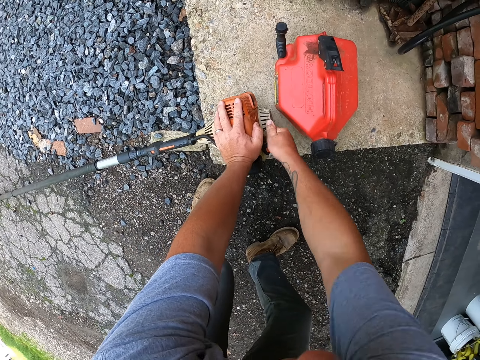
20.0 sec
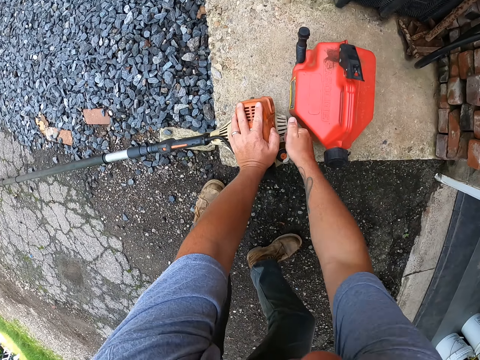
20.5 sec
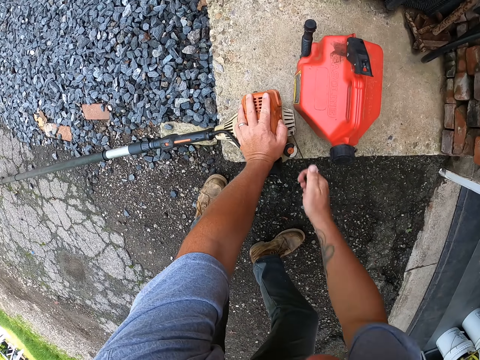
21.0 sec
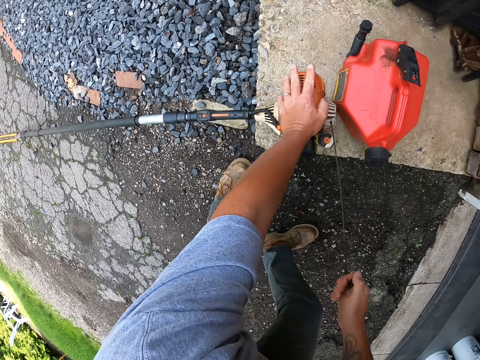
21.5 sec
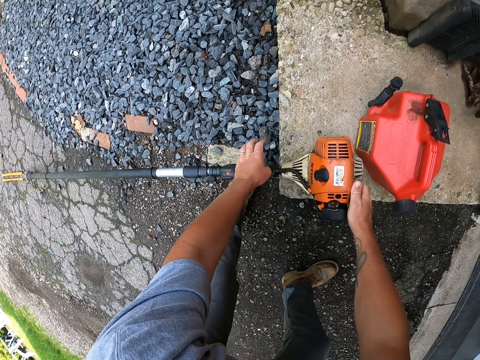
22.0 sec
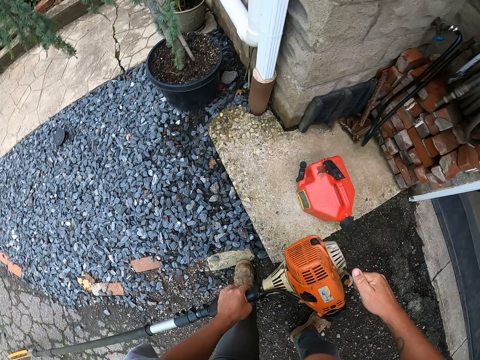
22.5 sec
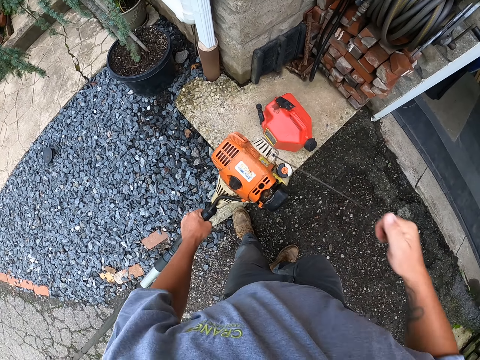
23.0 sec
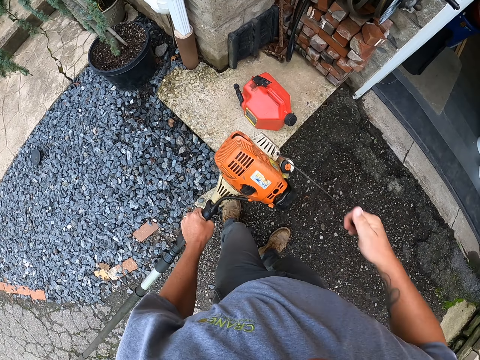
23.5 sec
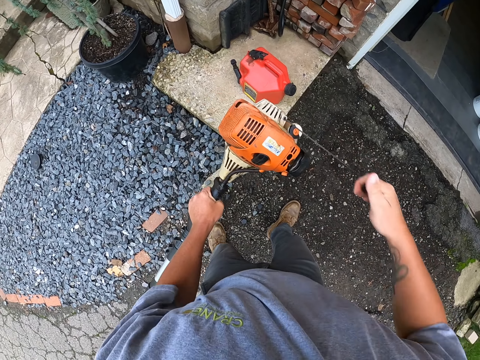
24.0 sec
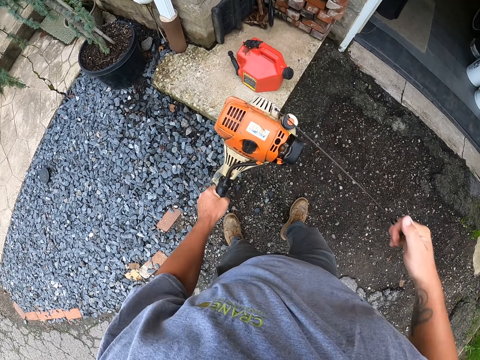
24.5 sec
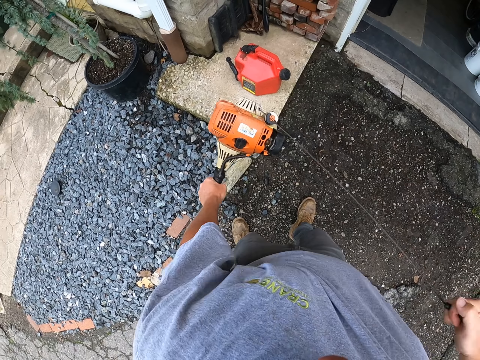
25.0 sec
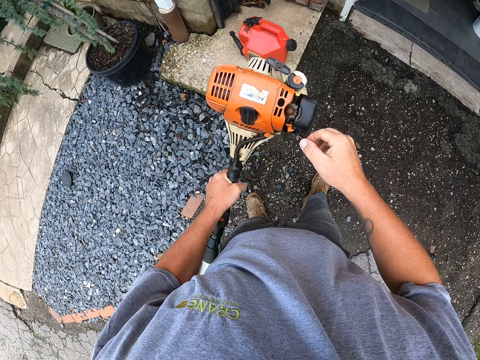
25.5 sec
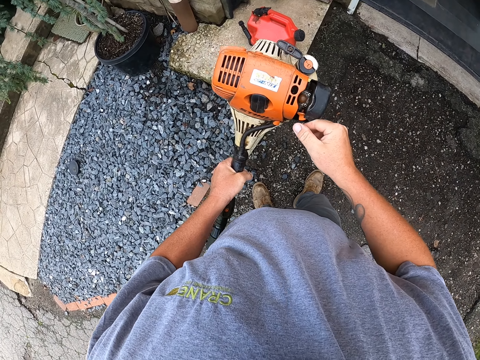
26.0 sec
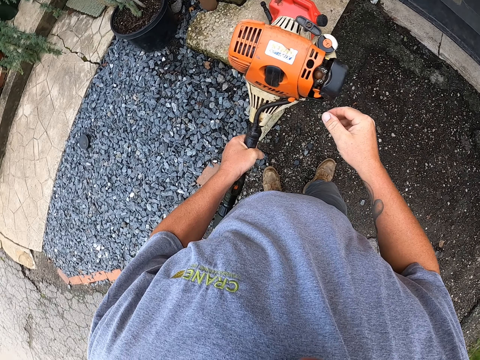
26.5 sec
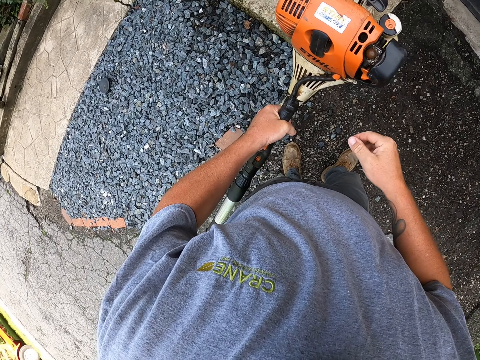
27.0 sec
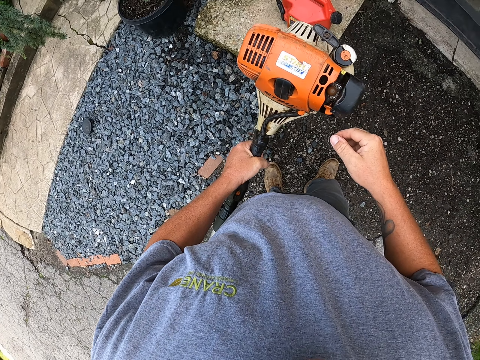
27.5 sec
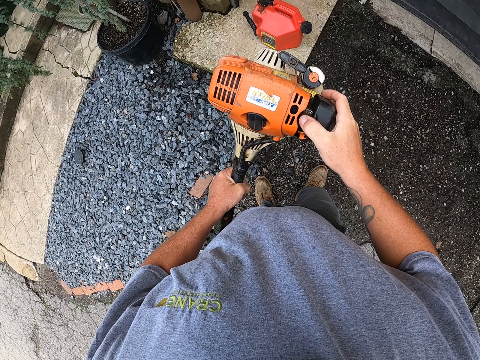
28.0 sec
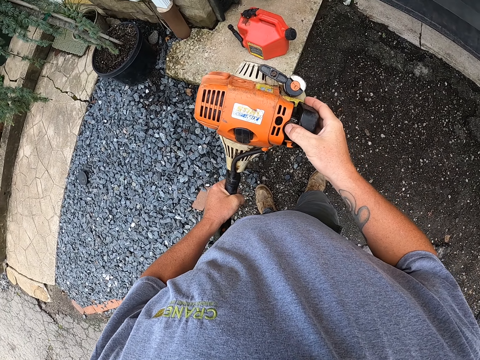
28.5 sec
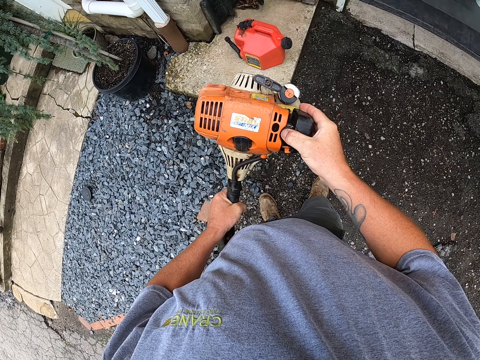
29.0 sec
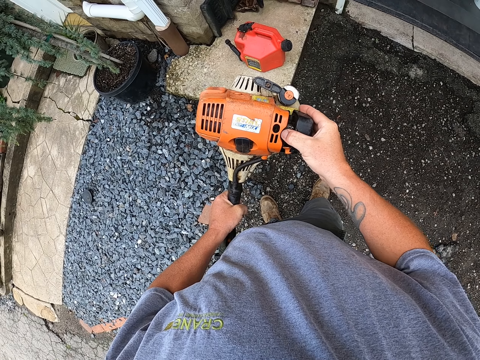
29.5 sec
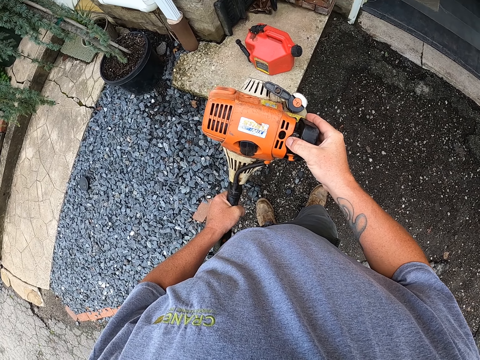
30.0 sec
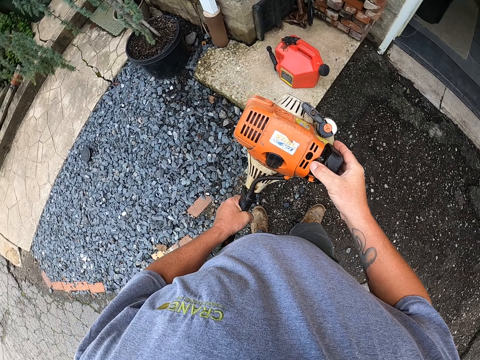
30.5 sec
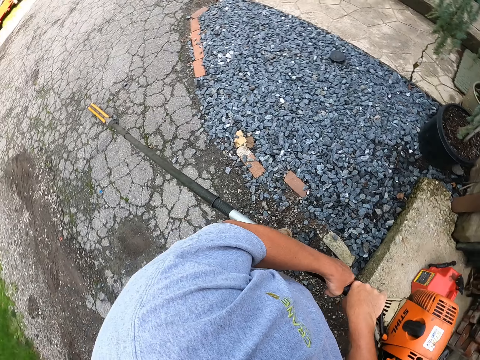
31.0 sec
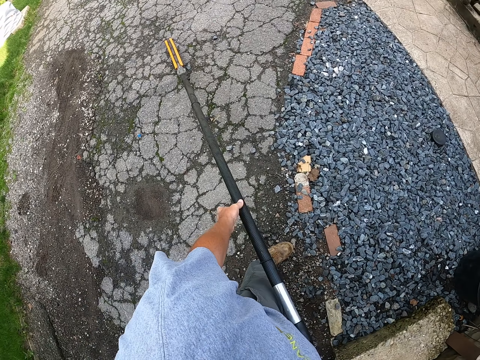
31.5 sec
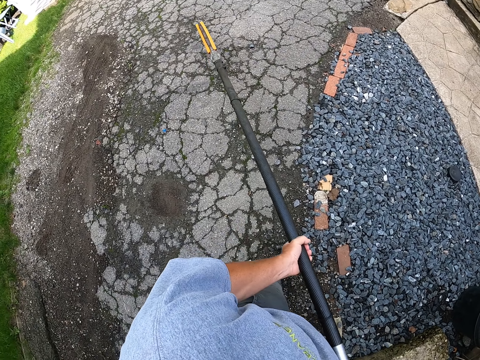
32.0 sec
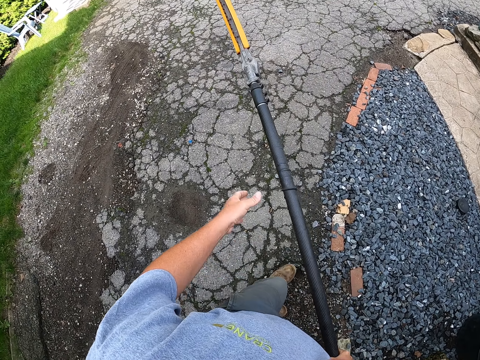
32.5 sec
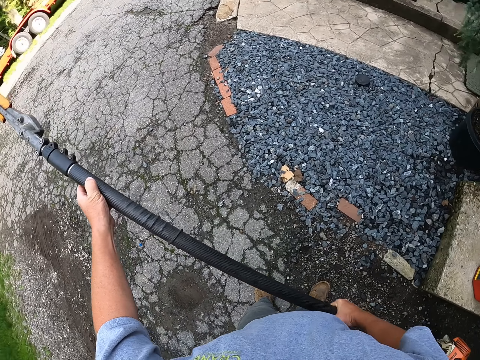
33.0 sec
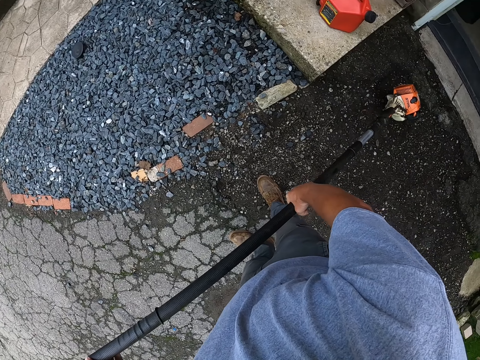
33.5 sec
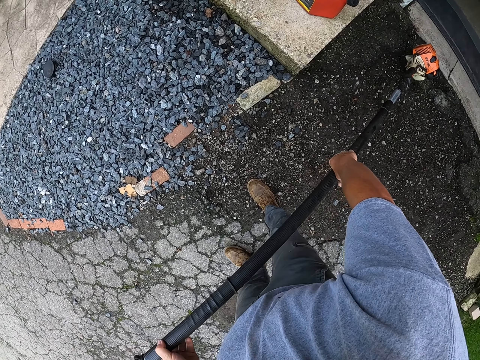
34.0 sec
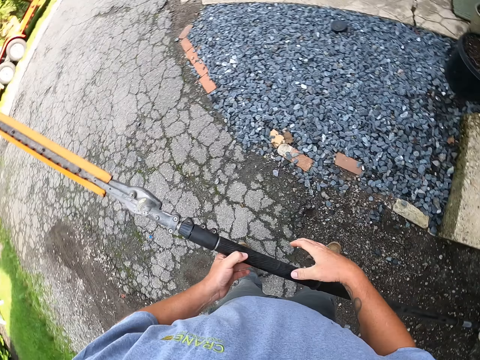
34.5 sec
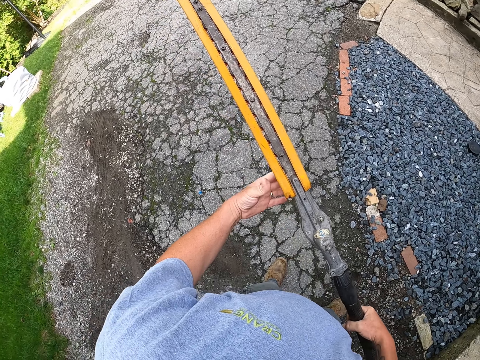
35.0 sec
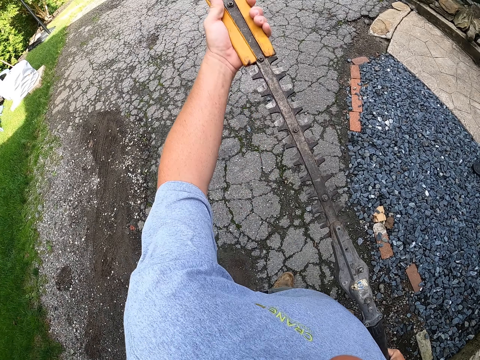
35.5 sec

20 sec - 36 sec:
The camera wearer holds up the hedge trimmer. They turn on the hedge trimmer. They look at the hedge trimmer. They check the garden trimmer. They unwrap the trim hedge blade.

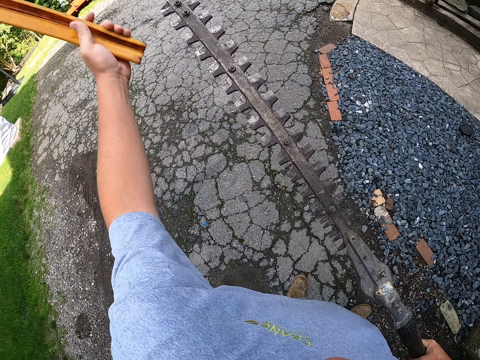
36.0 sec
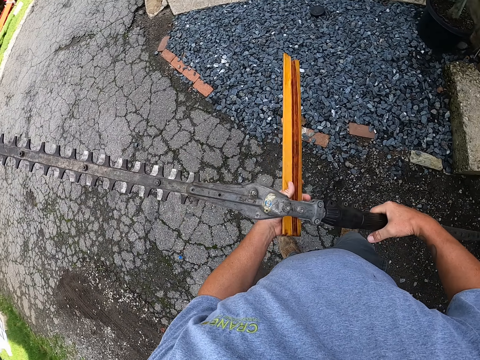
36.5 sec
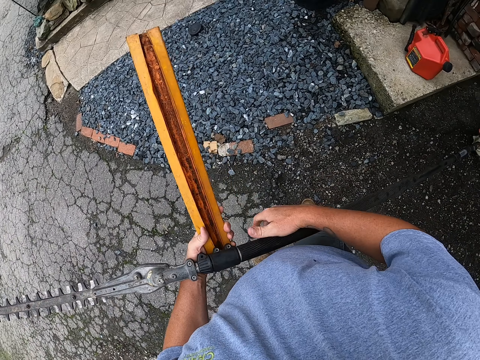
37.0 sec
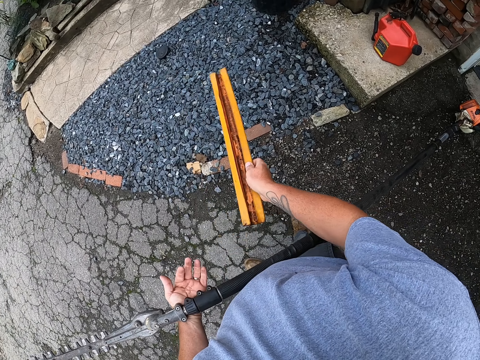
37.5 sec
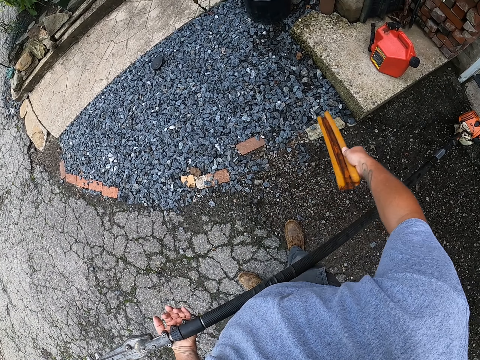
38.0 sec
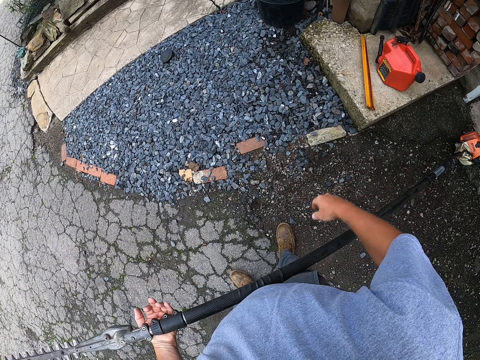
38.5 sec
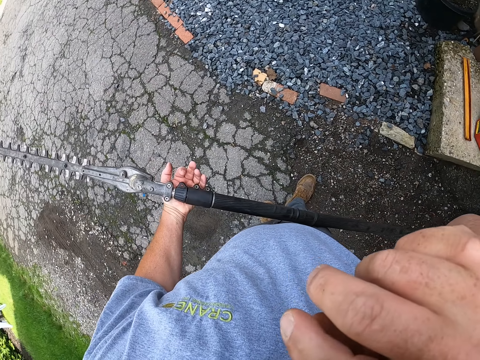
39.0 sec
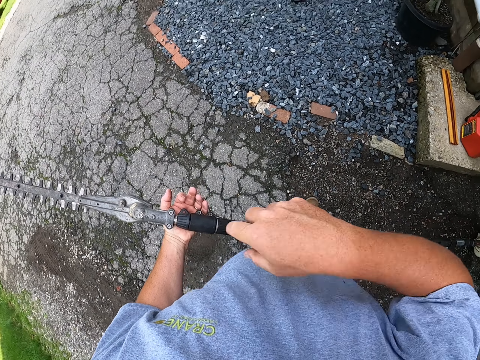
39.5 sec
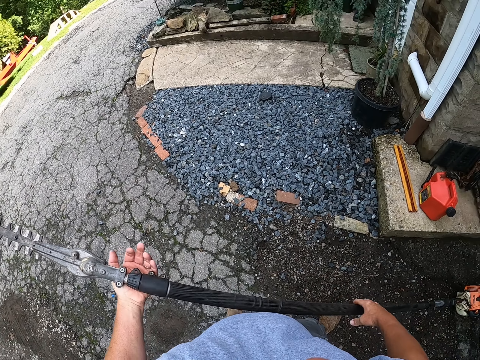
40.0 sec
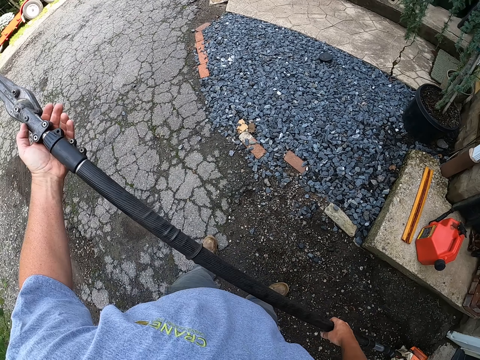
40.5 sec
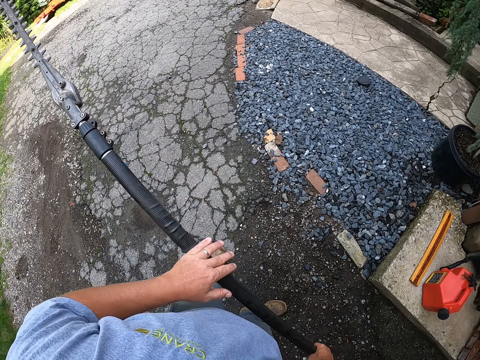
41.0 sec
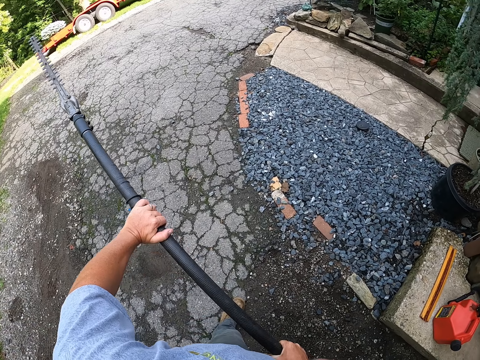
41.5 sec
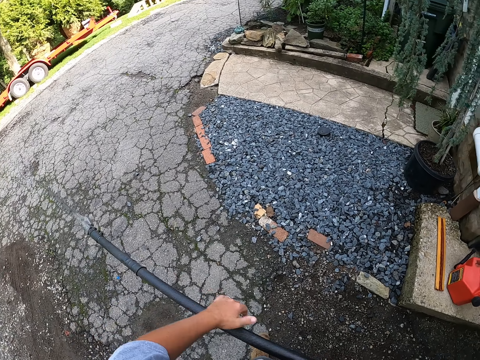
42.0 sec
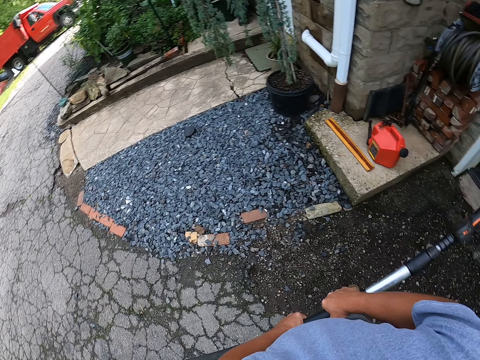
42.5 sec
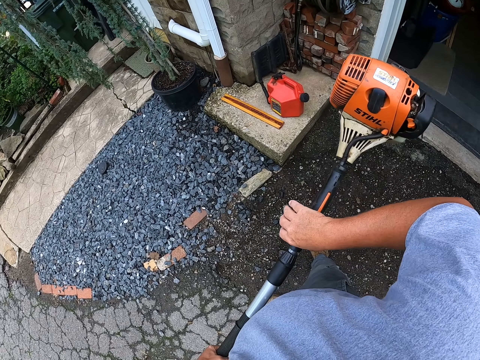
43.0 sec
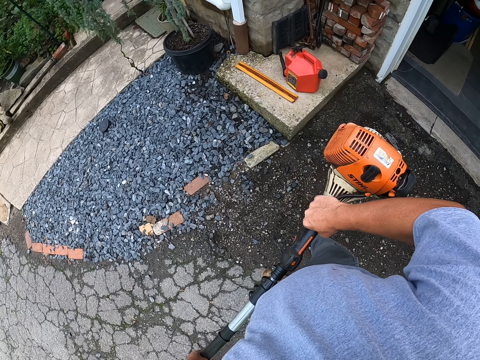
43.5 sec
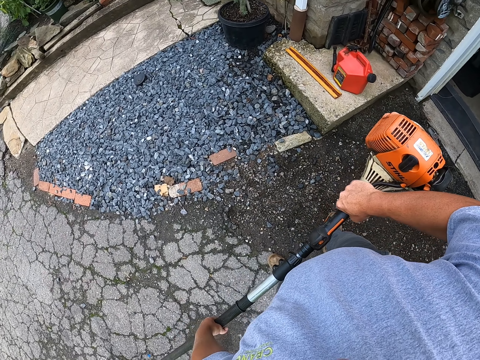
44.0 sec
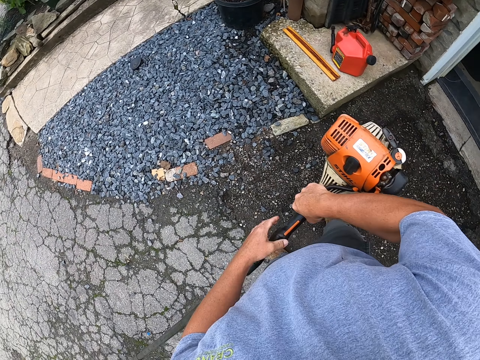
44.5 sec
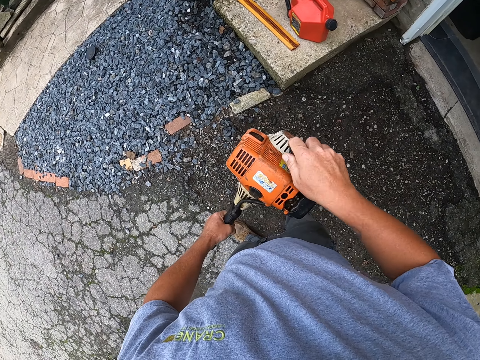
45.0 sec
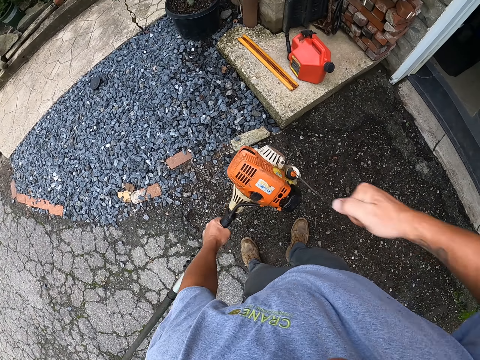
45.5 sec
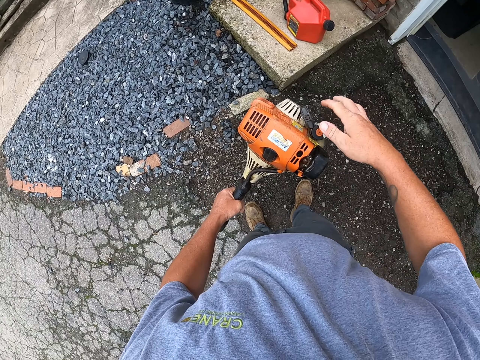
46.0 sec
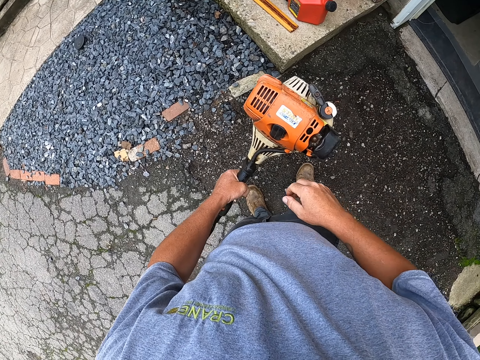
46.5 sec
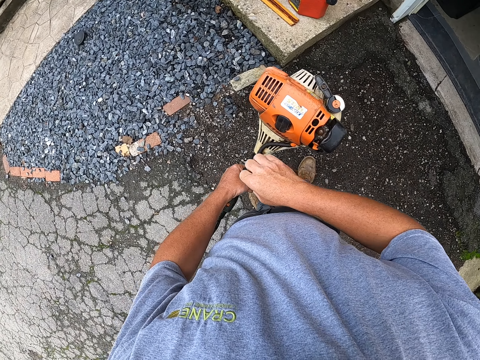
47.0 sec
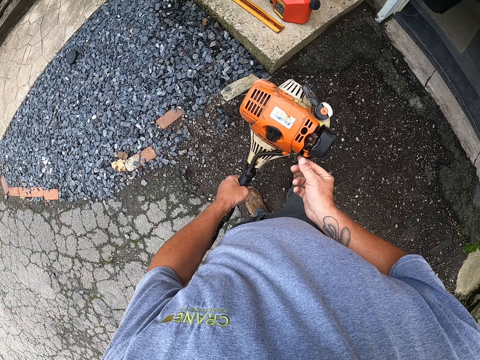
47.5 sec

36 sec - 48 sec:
The camera wearer puts the blade cover down. They wipe their face. They look at the hedge trimmer. They turn on the hedge trimmer.
